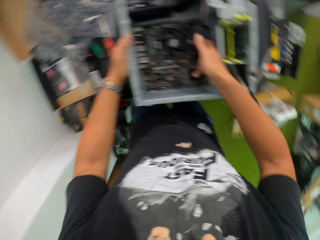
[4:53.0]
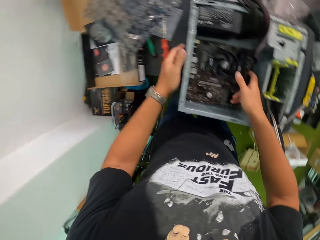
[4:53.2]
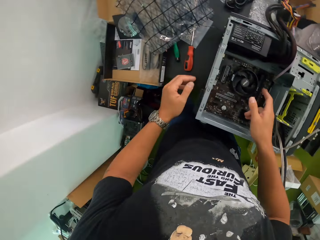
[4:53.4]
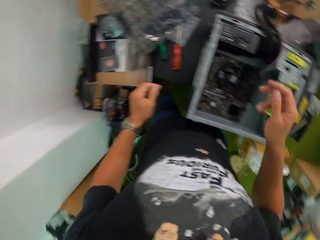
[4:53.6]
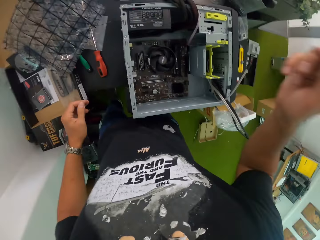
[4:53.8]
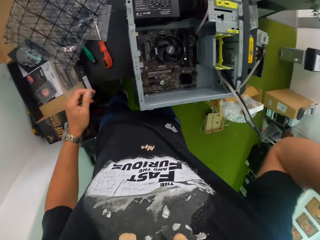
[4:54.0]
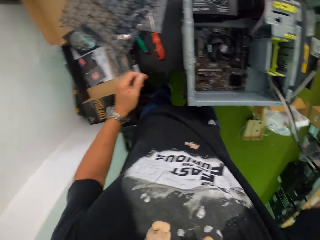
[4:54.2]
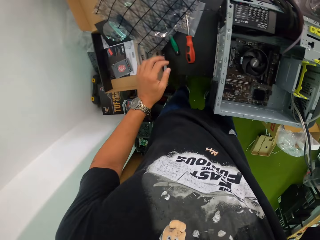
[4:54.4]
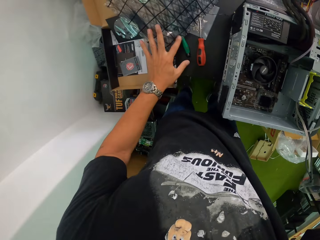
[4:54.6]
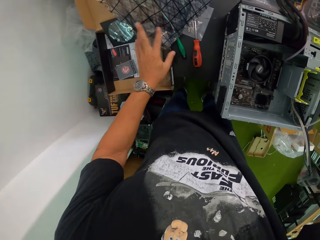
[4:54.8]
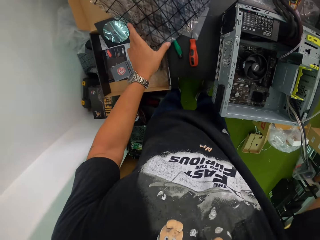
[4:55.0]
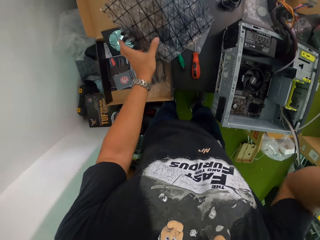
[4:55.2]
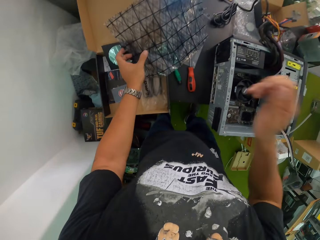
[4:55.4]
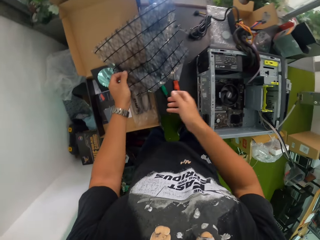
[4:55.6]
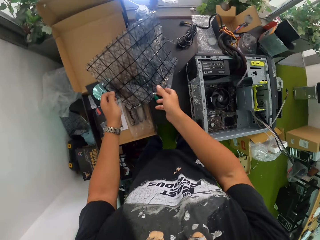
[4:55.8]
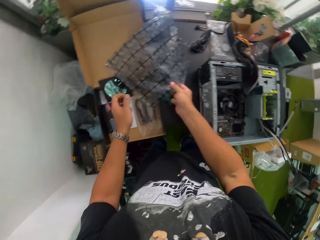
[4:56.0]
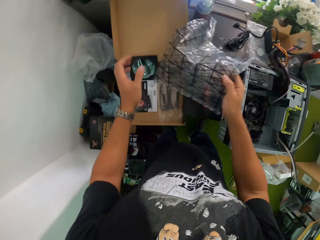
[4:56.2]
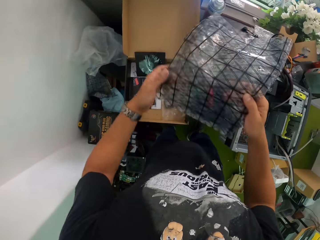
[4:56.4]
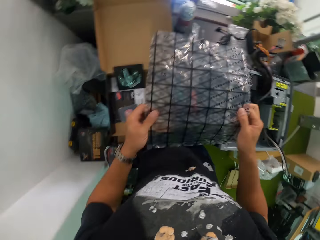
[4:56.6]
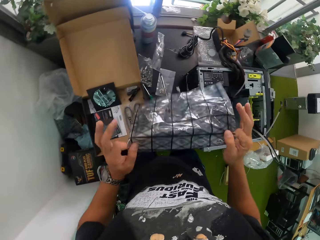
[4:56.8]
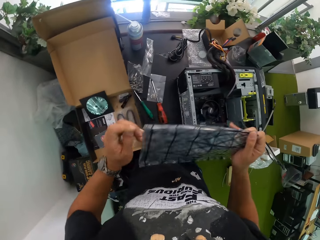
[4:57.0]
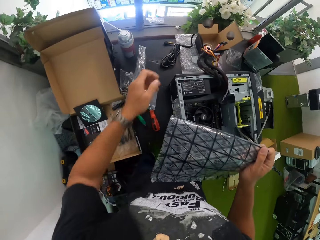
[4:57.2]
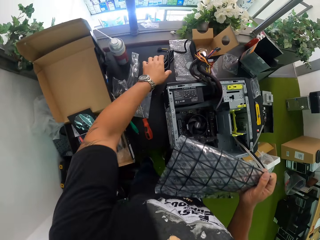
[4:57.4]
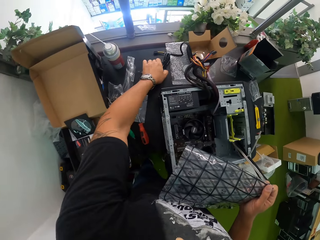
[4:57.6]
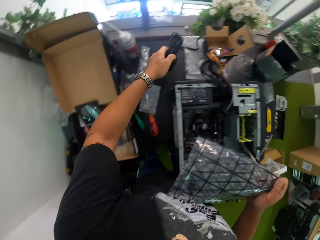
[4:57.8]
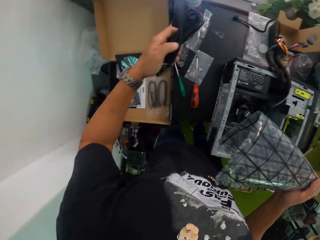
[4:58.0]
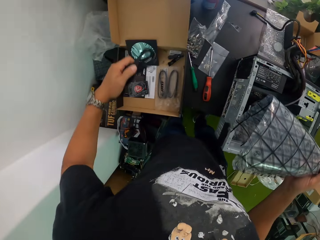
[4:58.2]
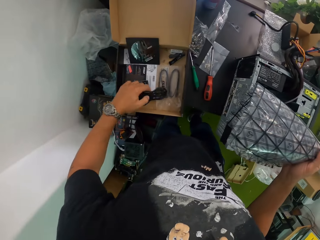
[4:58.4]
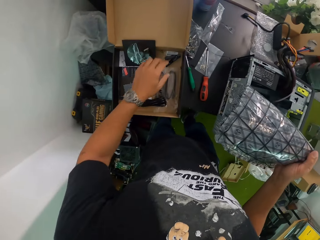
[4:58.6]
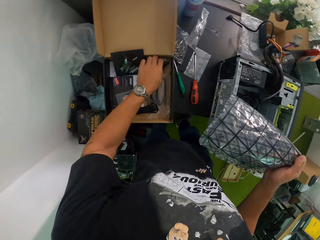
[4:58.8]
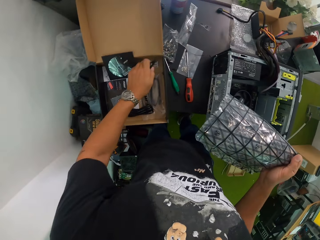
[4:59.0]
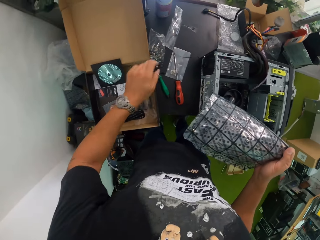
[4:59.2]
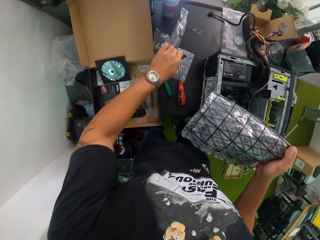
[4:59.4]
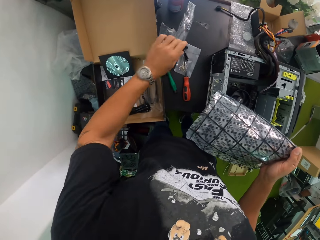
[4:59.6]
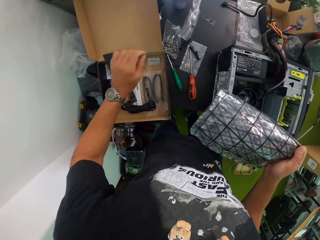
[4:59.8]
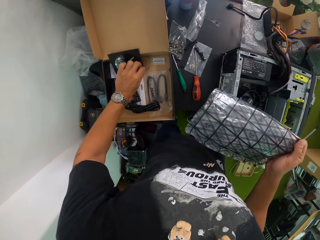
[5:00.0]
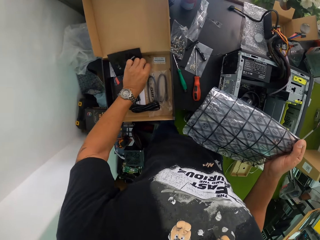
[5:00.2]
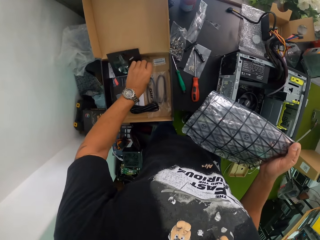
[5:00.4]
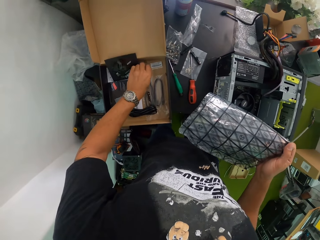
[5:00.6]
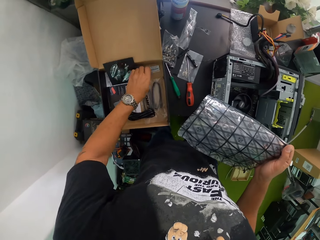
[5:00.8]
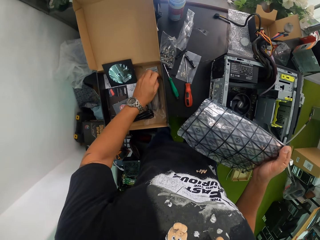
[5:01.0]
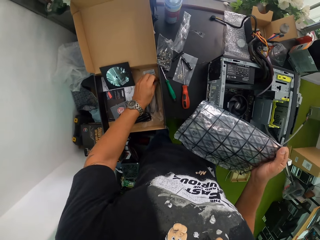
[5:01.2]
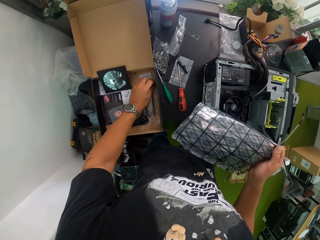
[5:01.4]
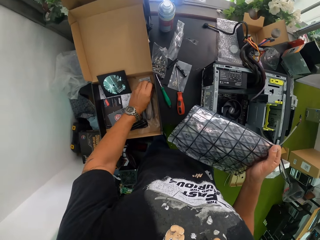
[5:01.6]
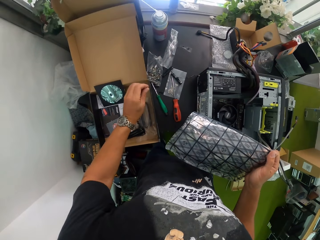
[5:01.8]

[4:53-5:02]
The camera wearer adjusts the camera with his right hand. He raises the right hand. He picks the nylon bag on the box on the table with his right hand. He folds the nylon bag with both hands. He picks a cable on the table with his left hand. He drops the cable in the box on the table with his left hand. He picks a connector in the box on the table with his left hand. He moves a screwdriver on a working bench. He drops the connector on the table with his left hand. He picks screws in the box on the table with his left hand.

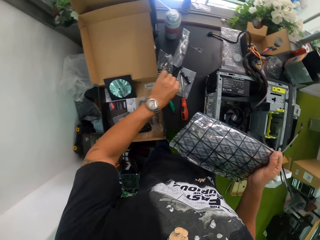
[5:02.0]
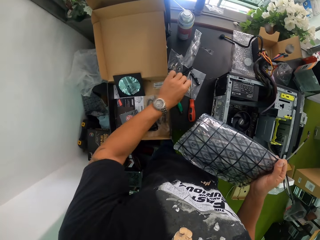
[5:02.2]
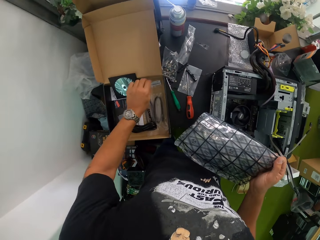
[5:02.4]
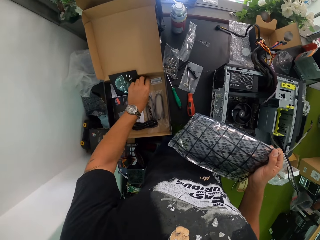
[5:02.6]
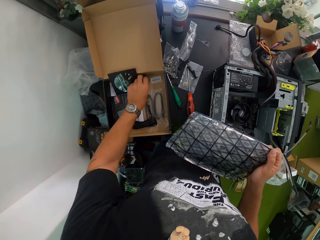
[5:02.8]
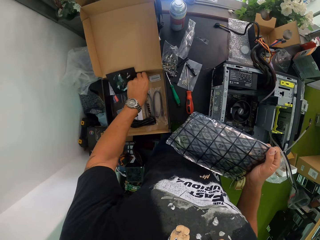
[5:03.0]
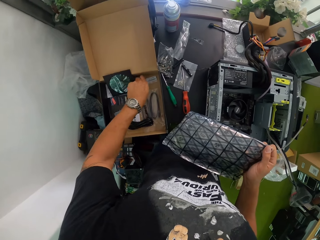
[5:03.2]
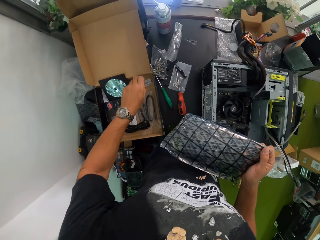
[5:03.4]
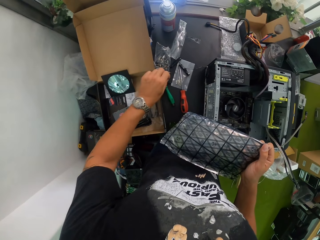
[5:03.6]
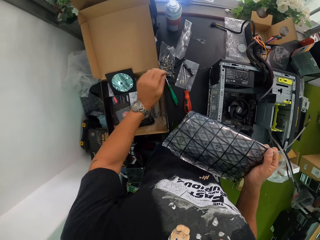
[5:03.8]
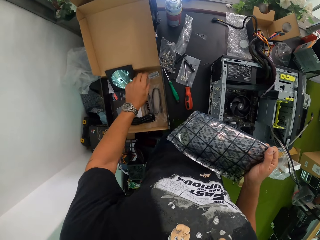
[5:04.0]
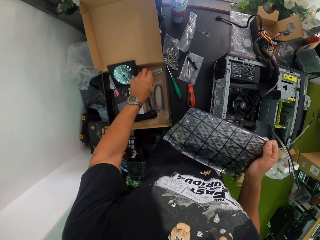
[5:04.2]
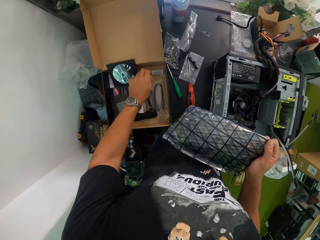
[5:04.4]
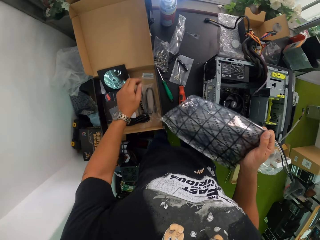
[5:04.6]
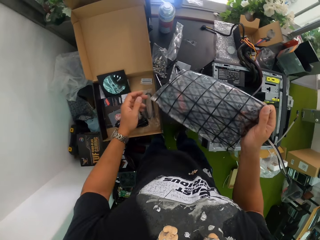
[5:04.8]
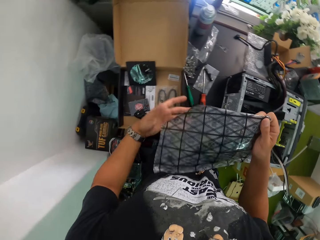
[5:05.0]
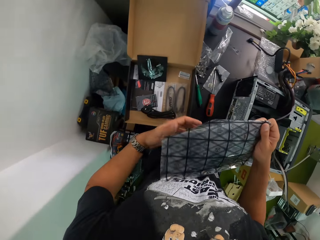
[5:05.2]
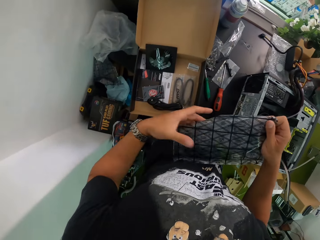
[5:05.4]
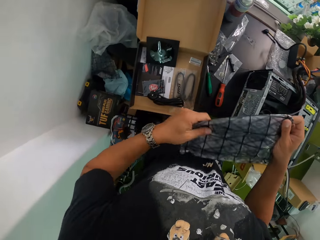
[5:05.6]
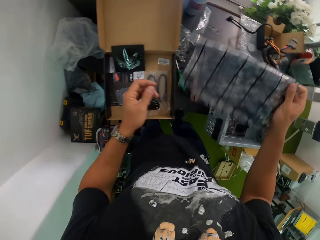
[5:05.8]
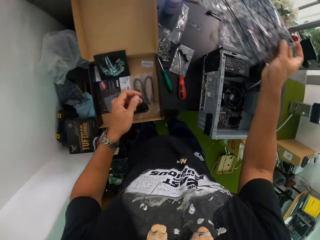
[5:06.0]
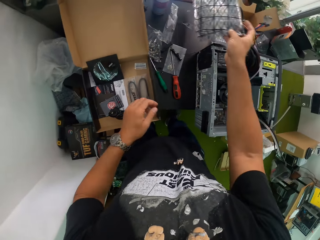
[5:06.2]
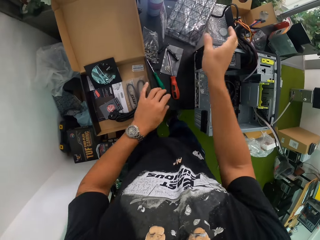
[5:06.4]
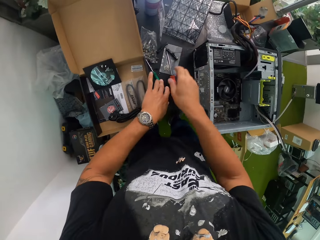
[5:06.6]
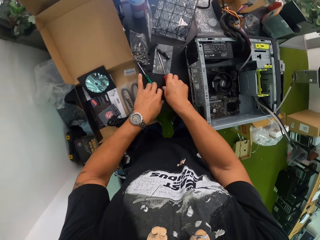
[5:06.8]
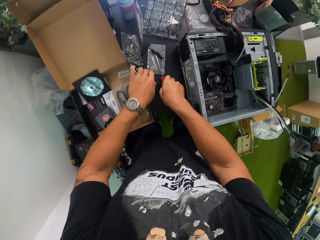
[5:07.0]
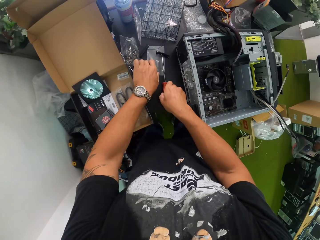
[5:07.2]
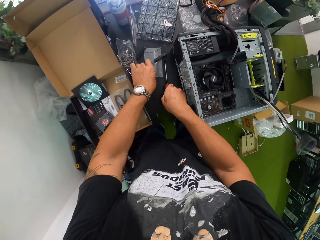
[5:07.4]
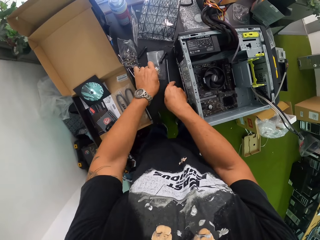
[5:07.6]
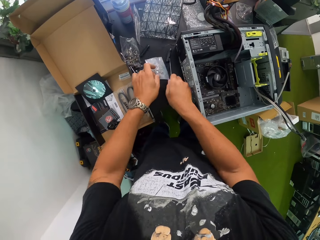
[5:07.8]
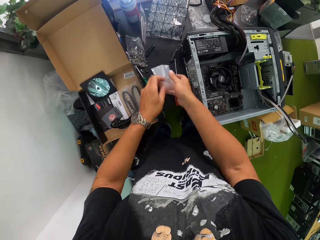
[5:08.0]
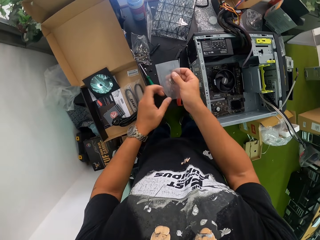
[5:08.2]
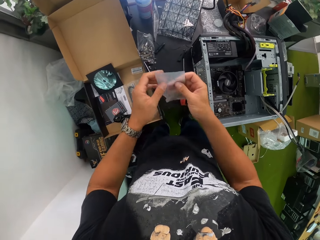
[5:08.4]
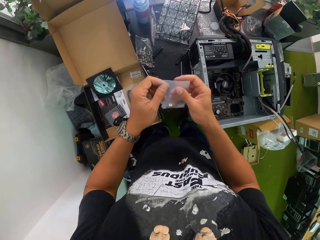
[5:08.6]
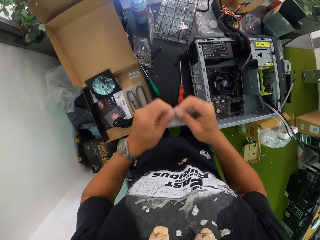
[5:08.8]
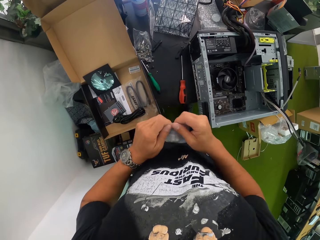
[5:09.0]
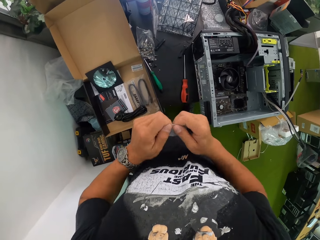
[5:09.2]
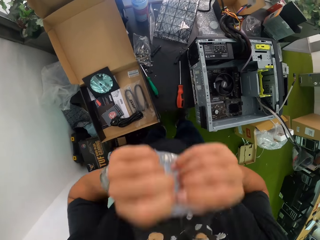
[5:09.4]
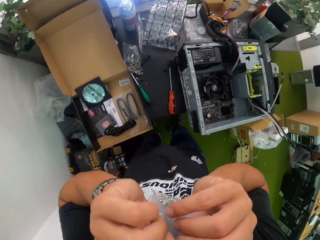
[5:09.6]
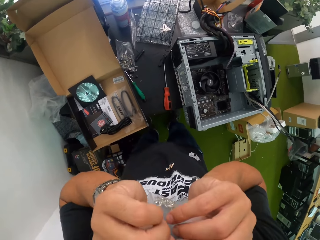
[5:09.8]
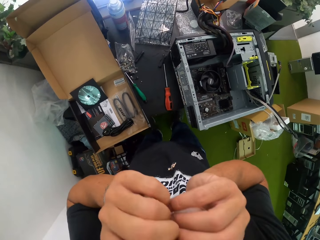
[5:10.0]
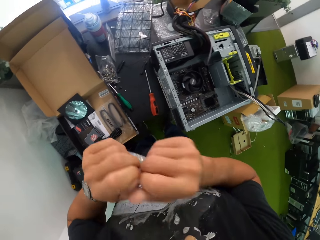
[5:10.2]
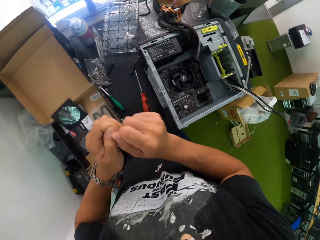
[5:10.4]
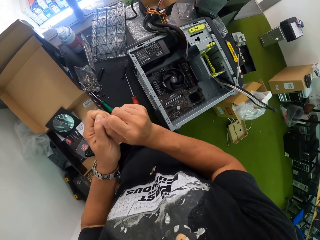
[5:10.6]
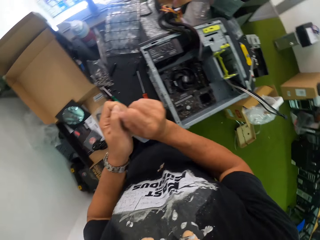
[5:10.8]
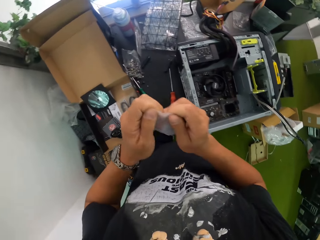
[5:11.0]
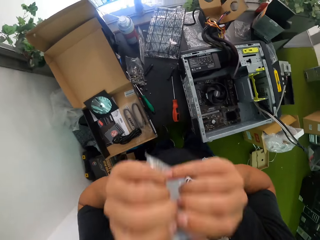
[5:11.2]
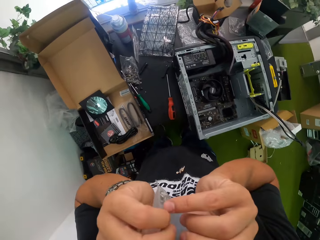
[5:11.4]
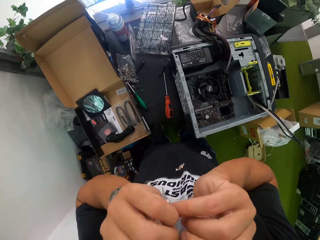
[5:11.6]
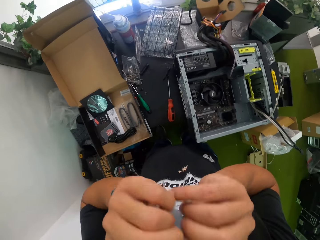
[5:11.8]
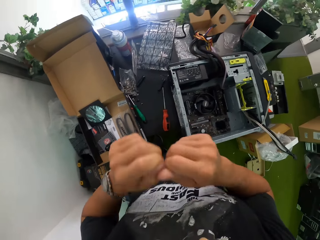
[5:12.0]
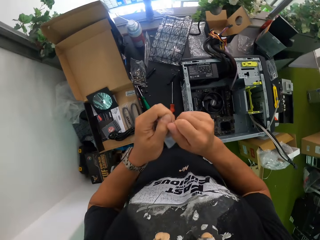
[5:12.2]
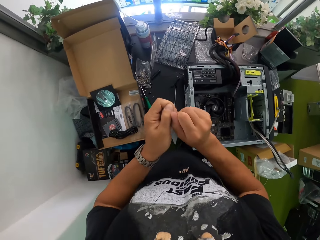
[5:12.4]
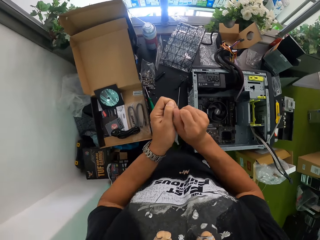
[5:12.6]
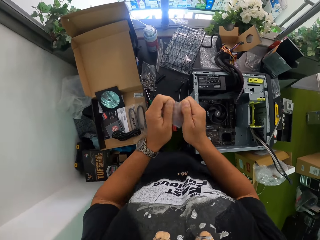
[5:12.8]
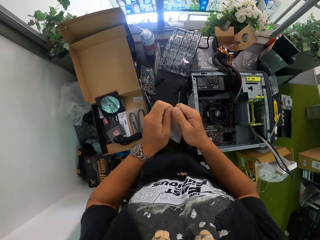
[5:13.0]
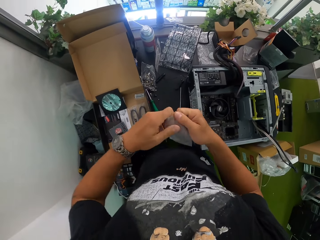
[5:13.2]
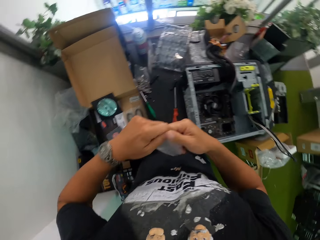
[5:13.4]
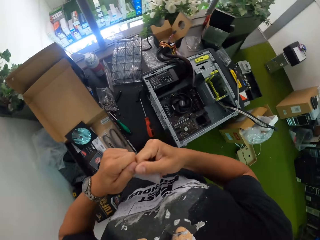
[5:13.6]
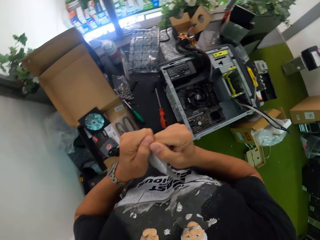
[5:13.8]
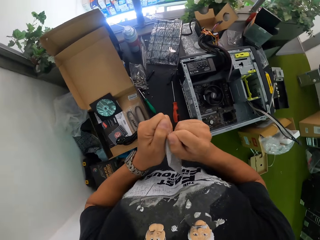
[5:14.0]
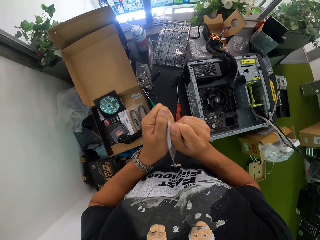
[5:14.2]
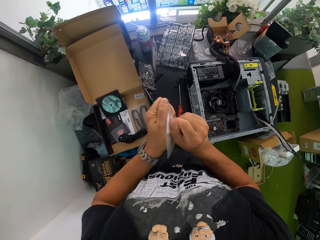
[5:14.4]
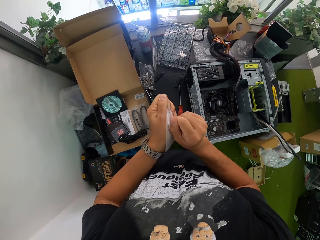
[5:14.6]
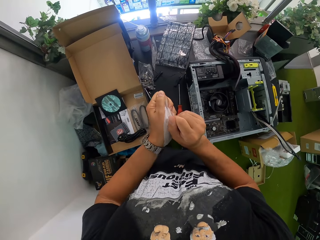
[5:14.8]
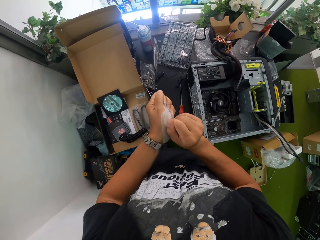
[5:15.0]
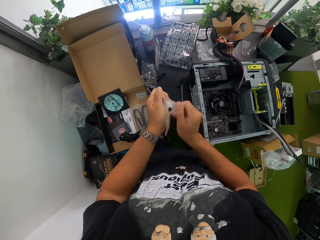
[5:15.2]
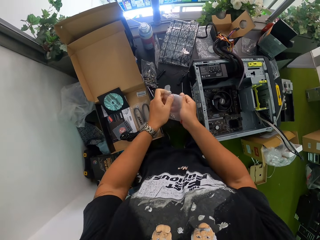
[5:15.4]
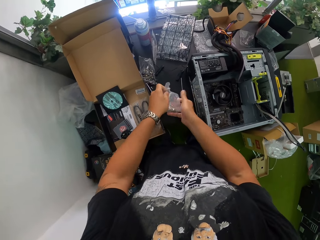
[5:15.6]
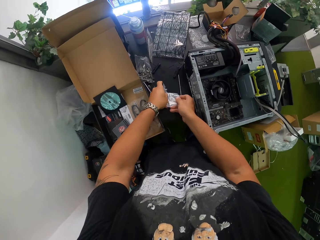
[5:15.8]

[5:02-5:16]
The camera wearer drops the screws on the table with his left hand. He moves nuts on a working bench. He picks a screw in the box on the table with his left hand. He drops the screw on the table with his left hand. He touches the nylon on his right hand with his left hand. He drops the nylon bag on the table with his right hand. He shifts a green screwdriver on the table with his left hand. He shifts a red screwdriver on the table with his right hand. He picks a pack of screws on the table with his left hand. He holds the pack of screws with both hands. He opens the pack of screws in both hands with his teeth. He opens the pack of screws with both hands.
